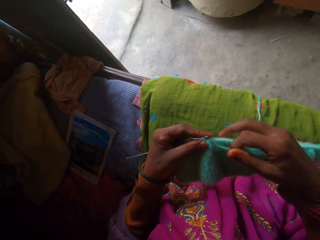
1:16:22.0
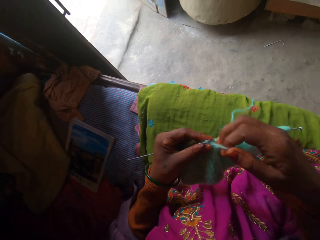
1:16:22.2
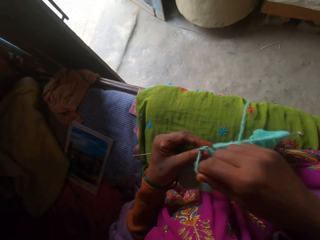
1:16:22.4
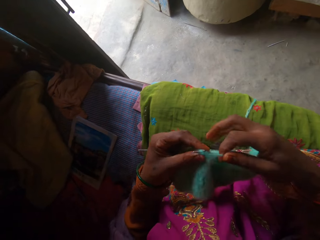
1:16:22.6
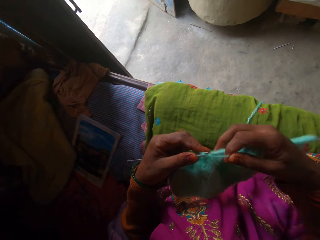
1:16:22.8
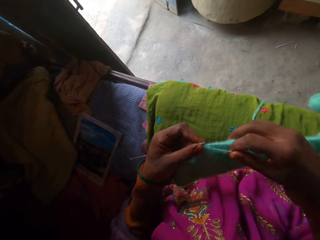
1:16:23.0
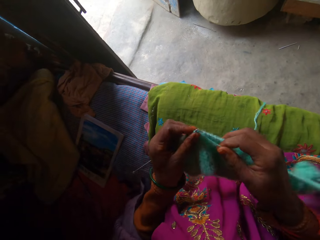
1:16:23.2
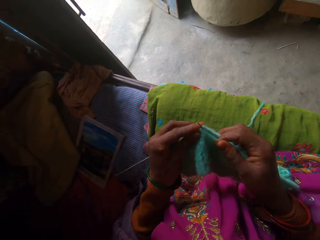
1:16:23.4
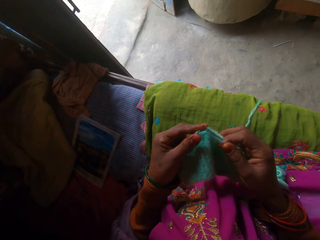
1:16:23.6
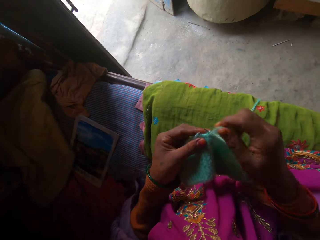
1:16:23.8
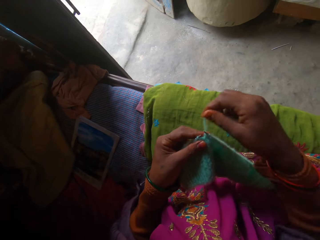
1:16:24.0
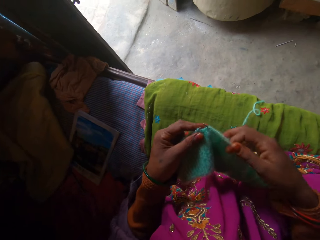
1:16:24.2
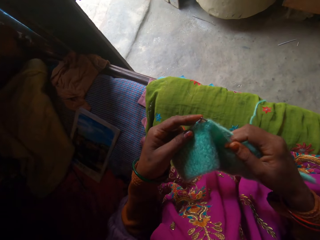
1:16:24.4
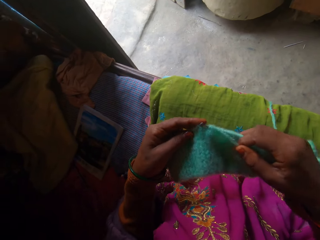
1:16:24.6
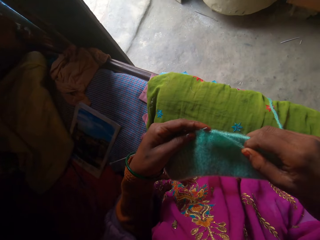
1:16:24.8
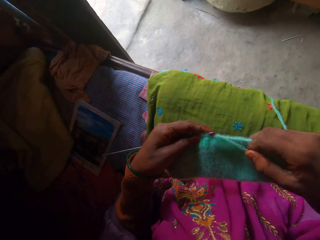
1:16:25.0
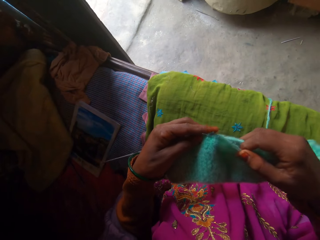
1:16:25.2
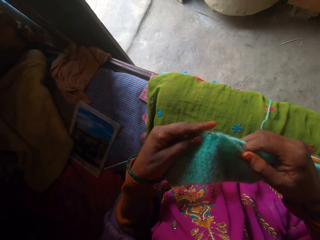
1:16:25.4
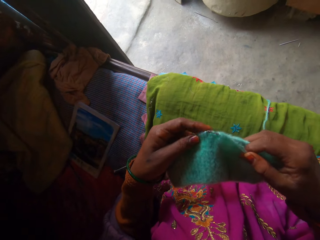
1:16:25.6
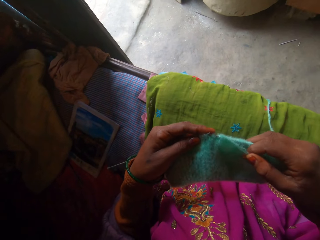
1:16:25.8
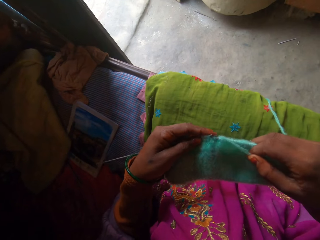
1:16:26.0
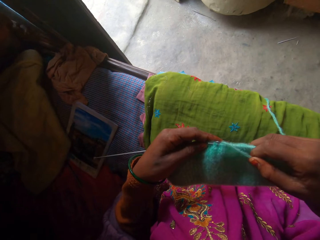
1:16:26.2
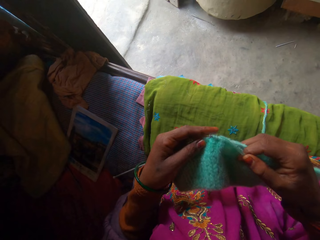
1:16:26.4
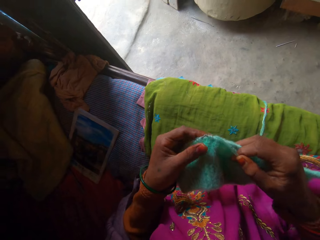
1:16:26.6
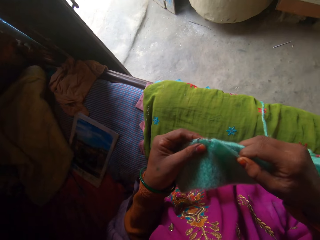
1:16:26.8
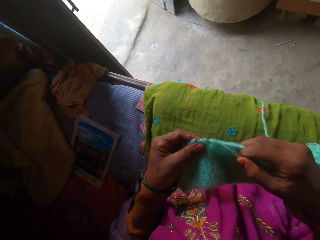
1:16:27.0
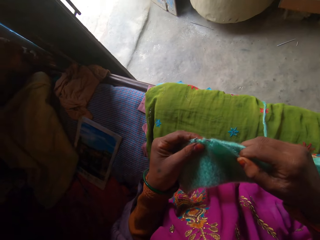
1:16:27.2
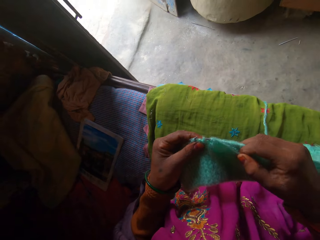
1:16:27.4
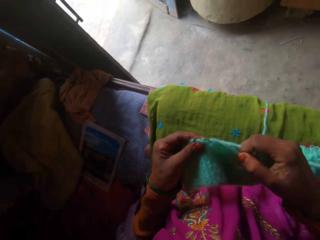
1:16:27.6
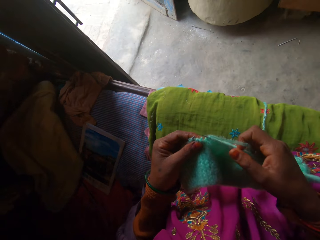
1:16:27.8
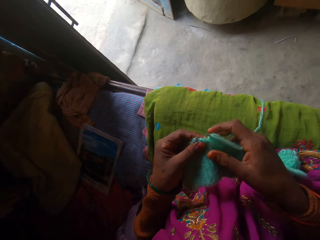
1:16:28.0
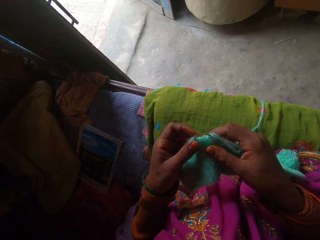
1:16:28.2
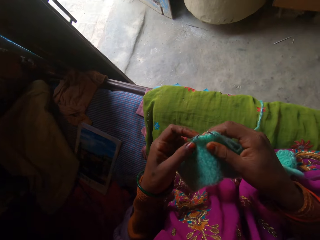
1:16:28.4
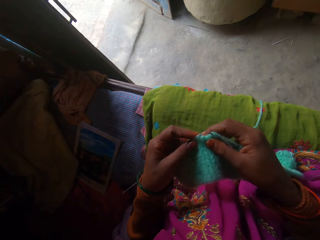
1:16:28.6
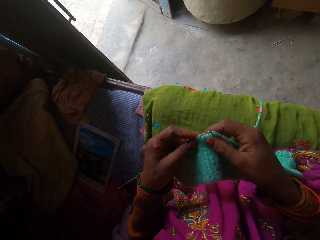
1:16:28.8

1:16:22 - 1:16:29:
The camera wearer sews a cloth.

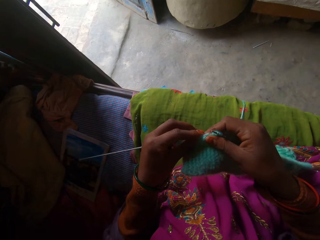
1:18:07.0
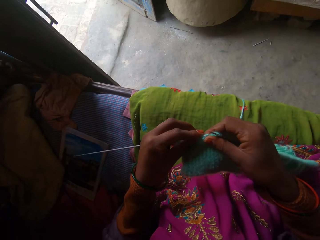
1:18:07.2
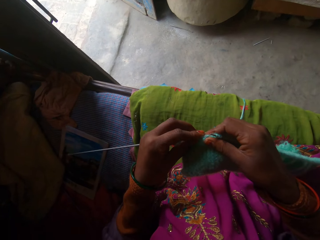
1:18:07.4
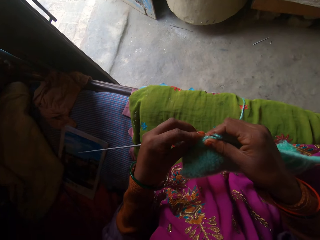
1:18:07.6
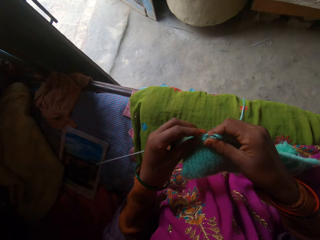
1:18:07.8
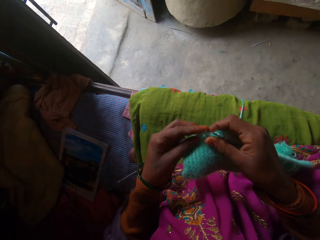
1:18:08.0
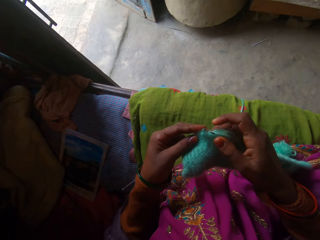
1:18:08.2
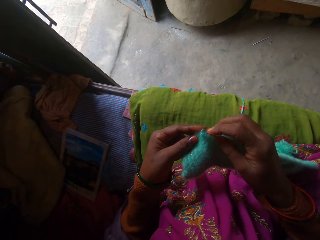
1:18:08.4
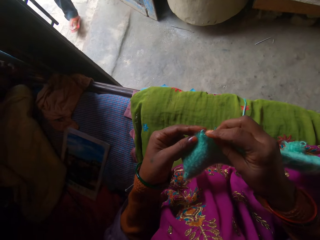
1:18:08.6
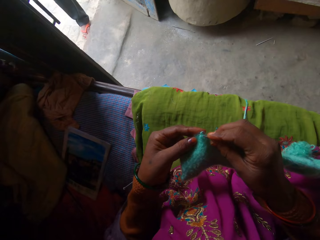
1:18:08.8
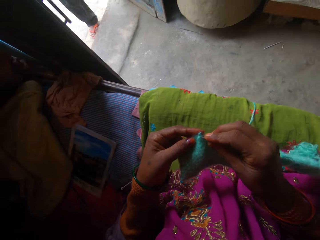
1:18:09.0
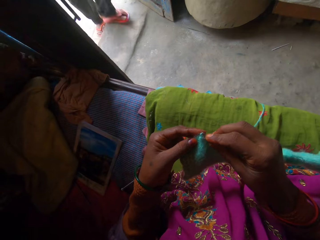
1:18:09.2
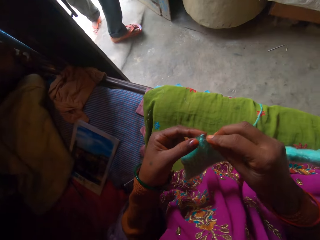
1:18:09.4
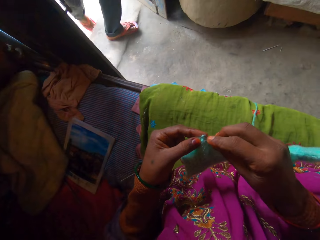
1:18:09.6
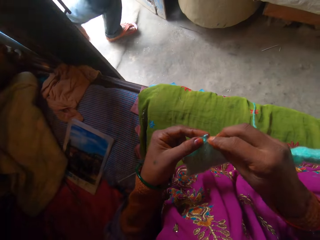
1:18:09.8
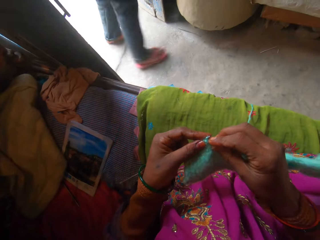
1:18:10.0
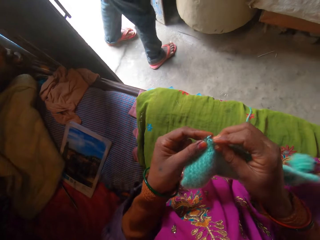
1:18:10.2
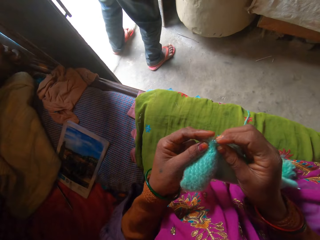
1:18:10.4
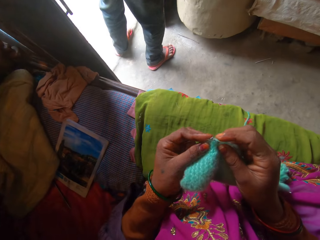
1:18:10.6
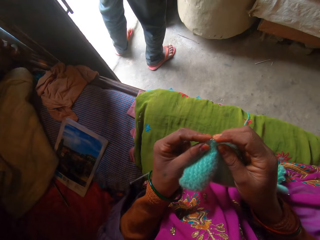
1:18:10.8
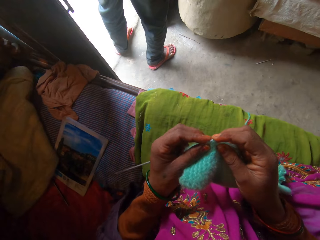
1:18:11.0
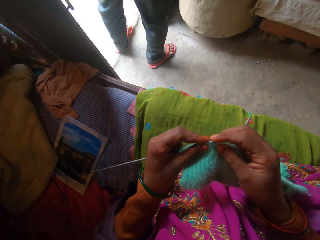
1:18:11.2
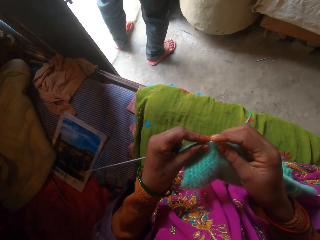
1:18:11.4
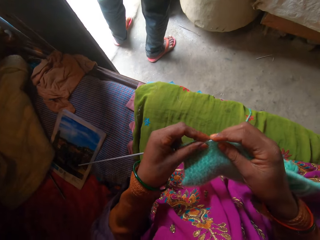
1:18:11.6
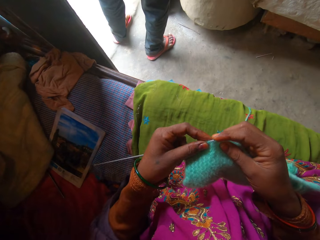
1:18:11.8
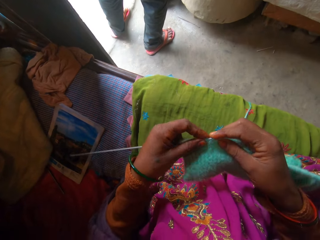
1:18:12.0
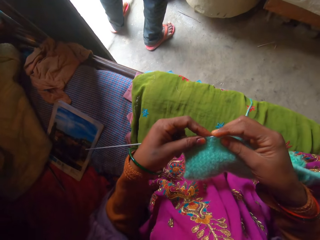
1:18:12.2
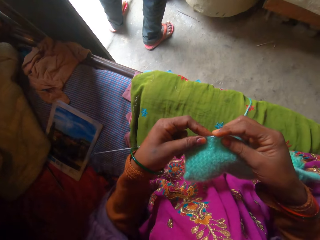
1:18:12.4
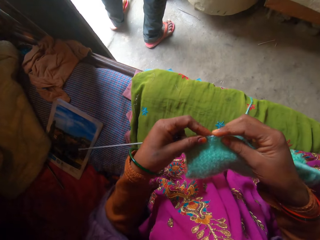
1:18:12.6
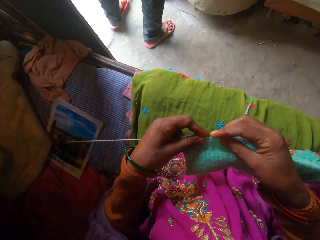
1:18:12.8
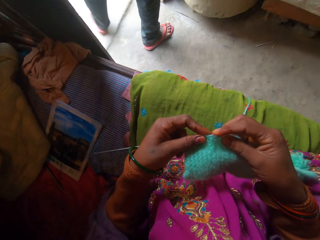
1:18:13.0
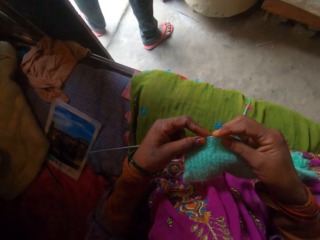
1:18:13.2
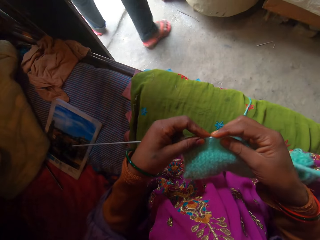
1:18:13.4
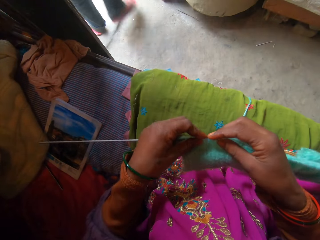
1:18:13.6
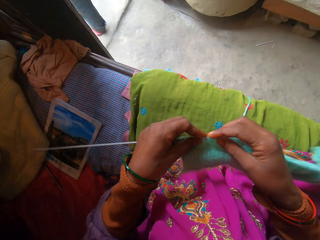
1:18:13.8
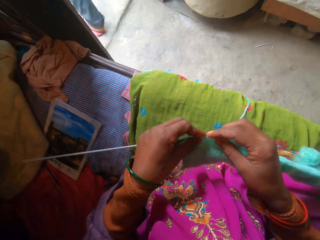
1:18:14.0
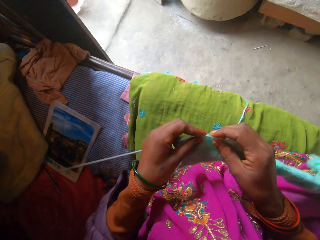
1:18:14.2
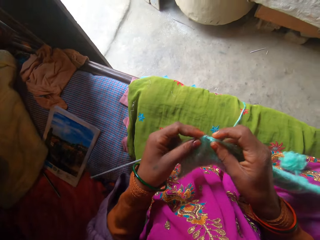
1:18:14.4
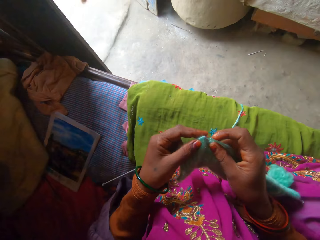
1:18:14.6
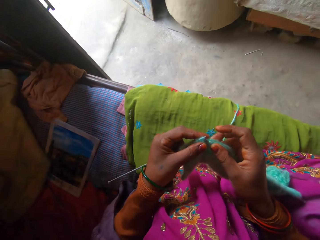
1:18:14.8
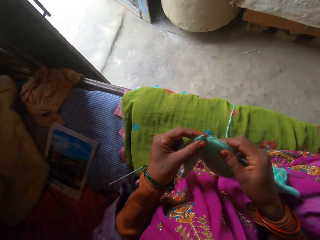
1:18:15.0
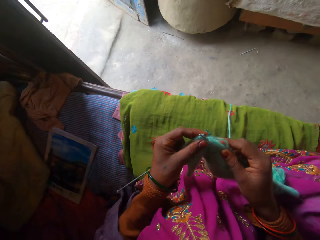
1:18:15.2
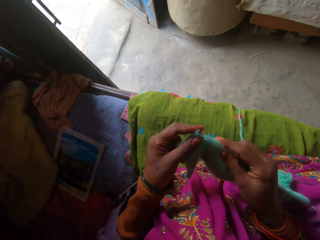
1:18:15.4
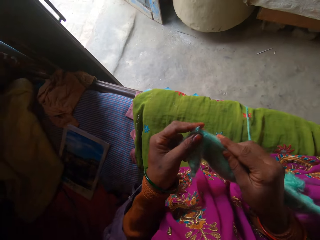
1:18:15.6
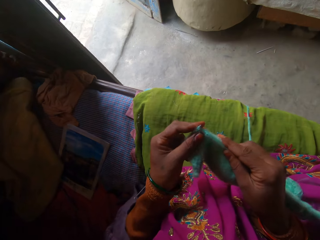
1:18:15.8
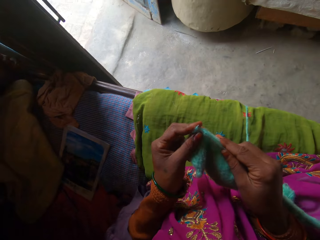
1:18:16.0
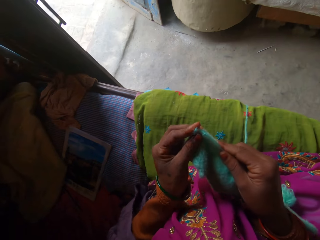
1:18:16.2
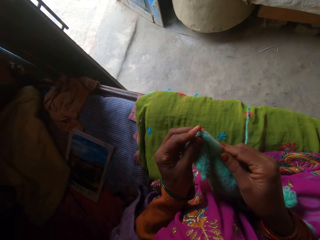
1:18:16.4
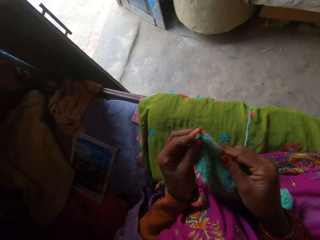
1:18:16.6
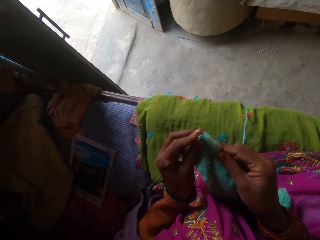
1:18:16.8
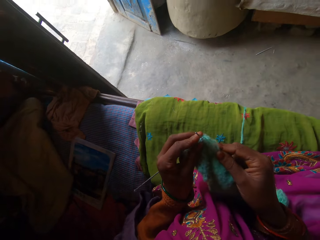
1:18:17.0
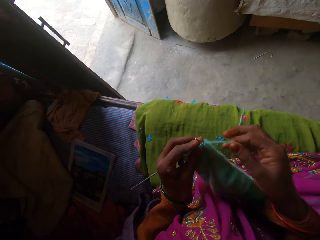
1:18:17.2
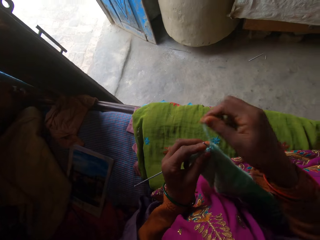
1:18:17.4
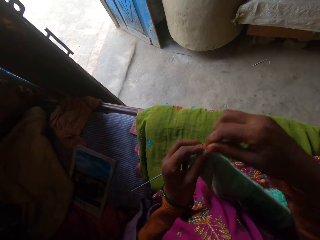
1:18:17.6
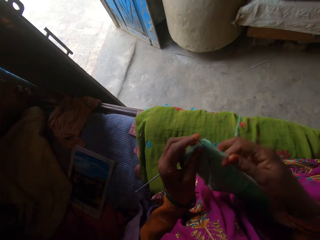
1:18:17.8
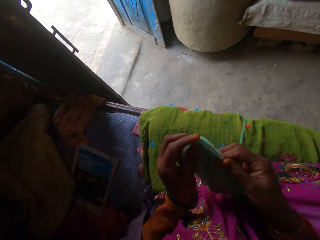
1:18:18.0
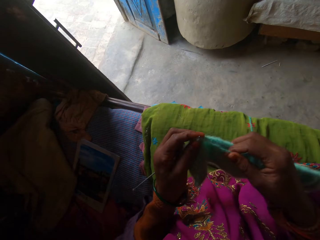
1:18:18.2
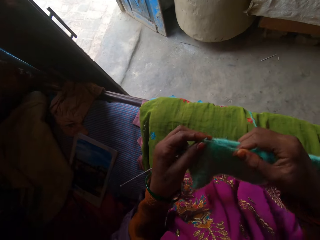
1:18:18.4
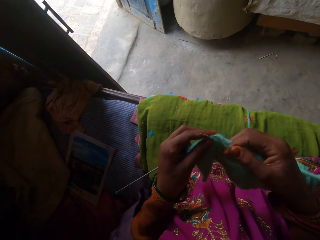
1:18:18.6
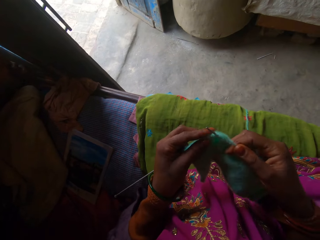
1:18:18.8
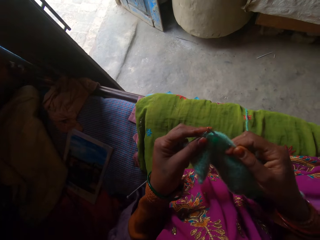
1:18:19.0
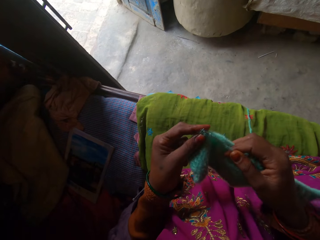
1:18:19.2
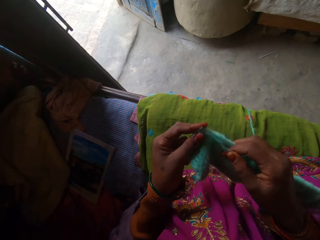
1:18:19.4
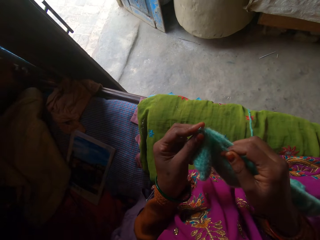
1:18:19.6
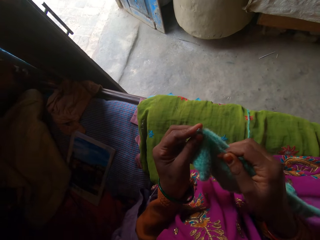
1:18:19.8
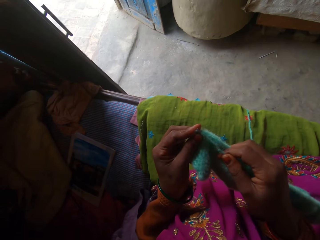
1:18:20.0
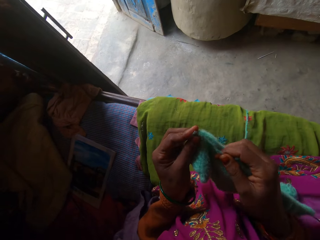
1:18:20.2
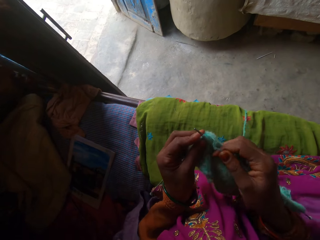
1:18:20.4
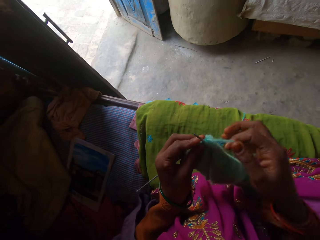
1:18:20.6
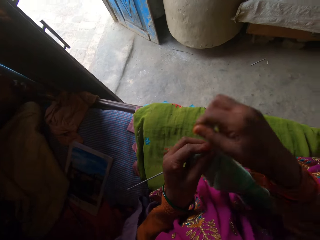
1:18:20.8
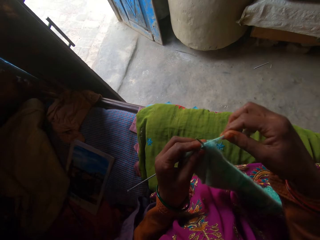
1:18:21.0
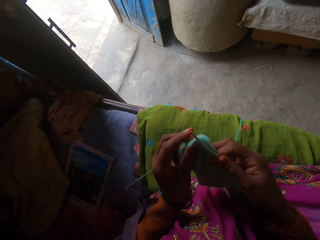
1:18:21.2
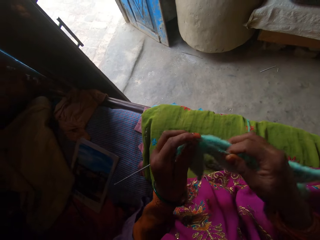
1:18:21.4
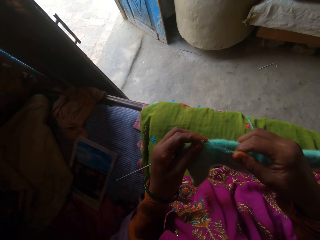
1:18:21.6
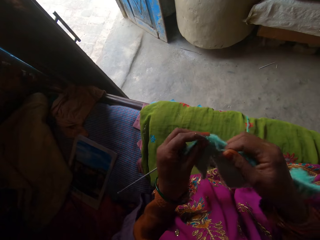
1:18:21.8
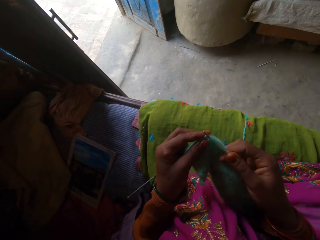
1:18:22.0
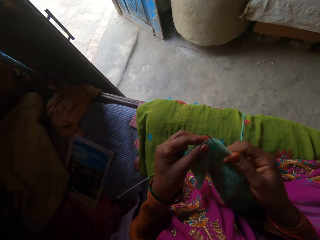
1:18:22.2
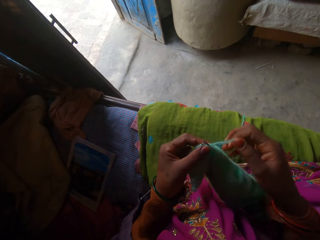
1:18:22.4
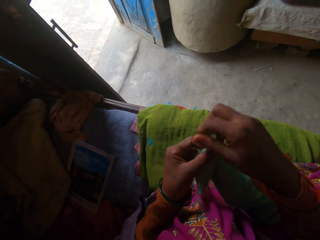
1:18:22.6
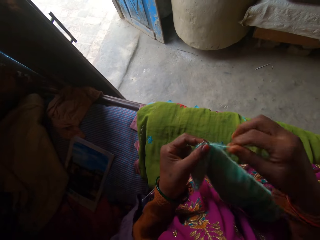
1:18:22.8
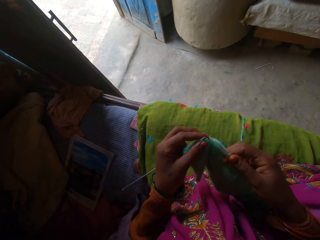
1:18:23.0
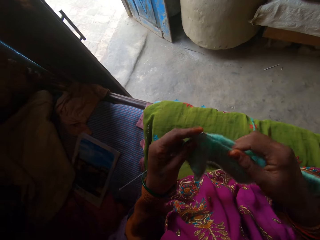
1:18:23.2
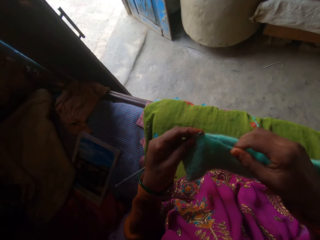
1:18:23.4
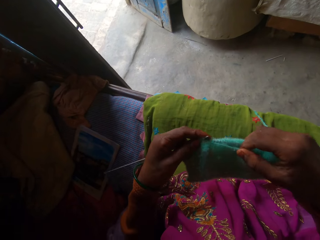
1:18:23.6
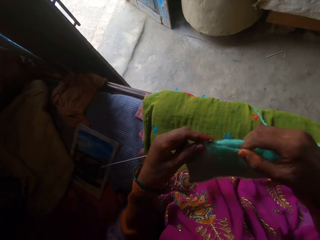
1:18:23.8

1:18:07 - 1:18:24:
A man walks into the room towards the camera wearer. The man interacts with a mold pot. The man walks out of the room away from the camera wearer. The camera wearer sews a cloth.
